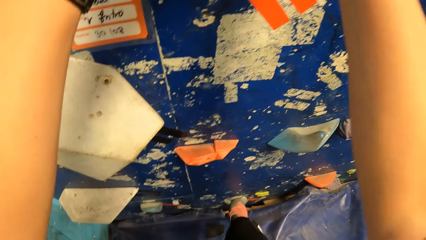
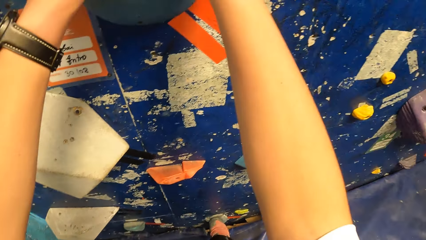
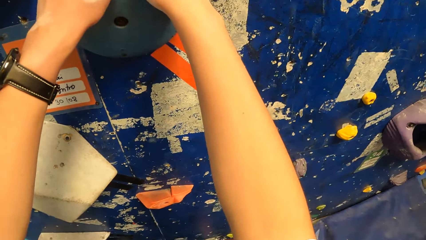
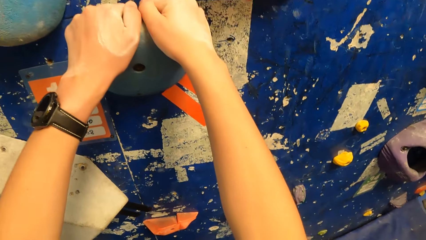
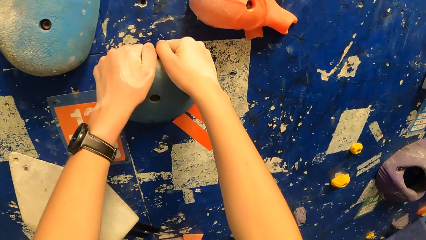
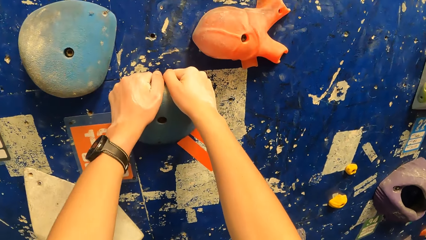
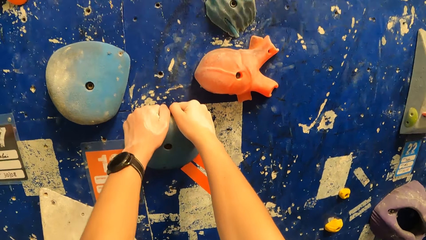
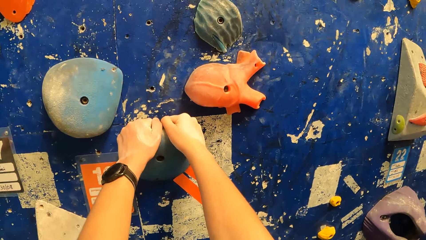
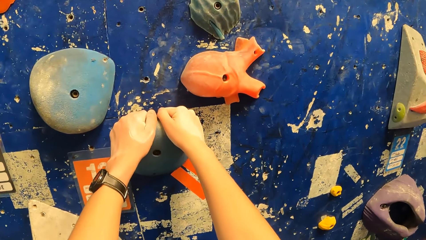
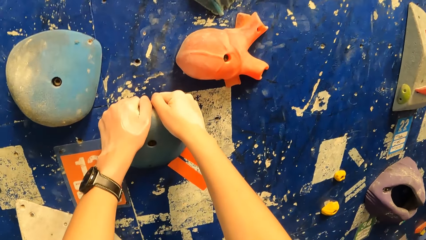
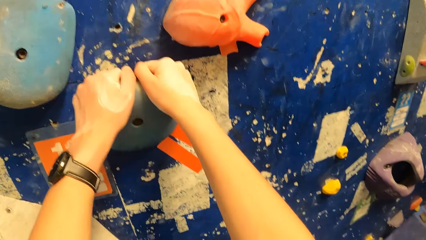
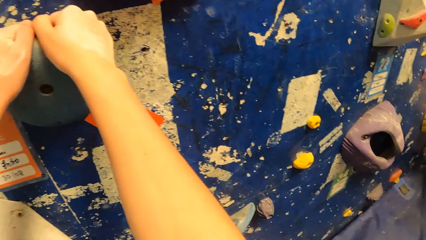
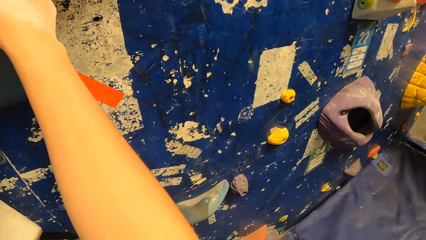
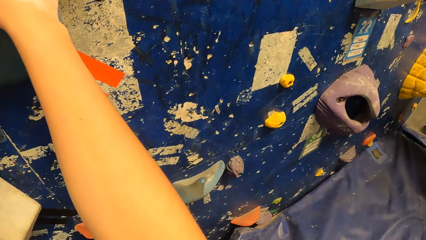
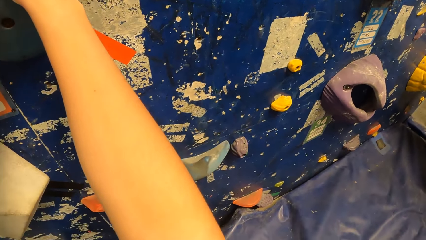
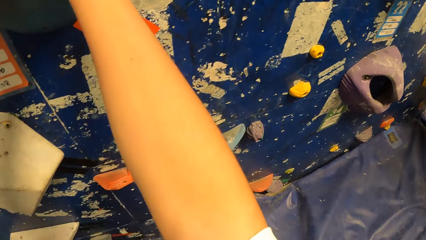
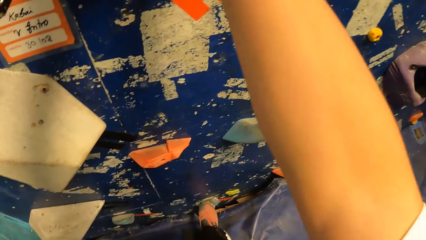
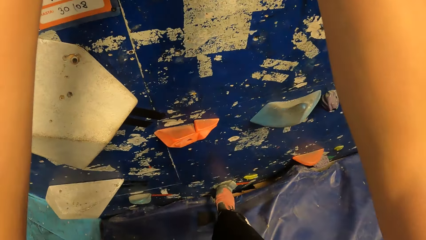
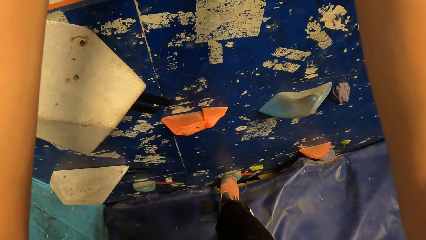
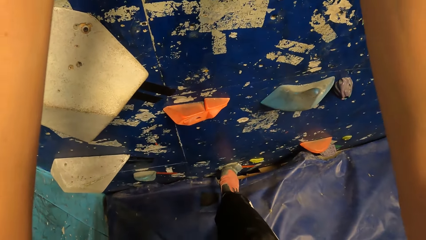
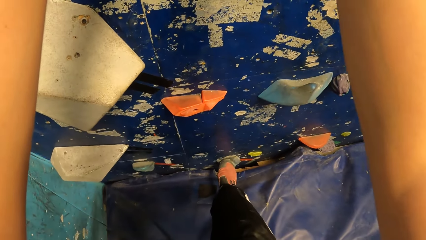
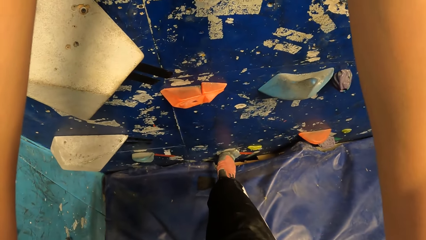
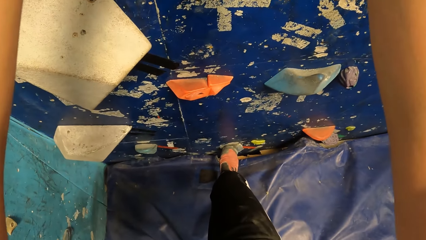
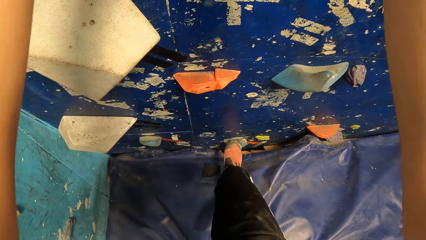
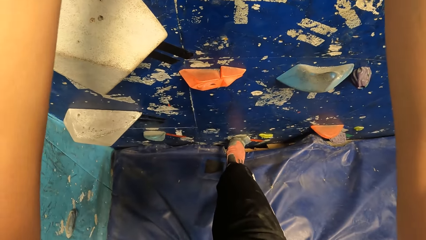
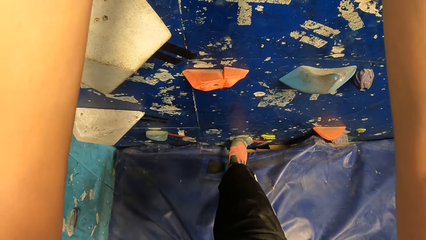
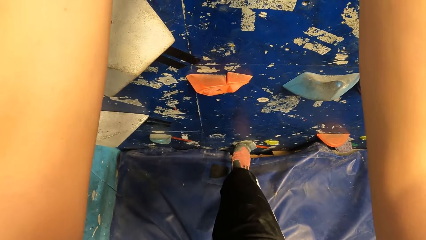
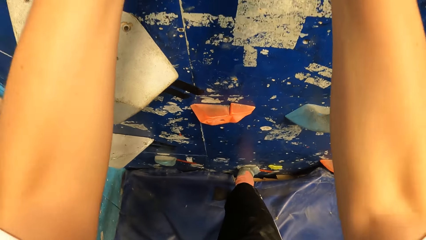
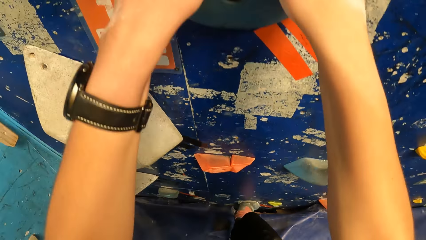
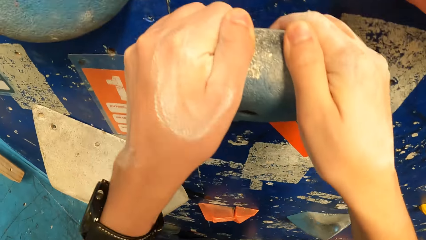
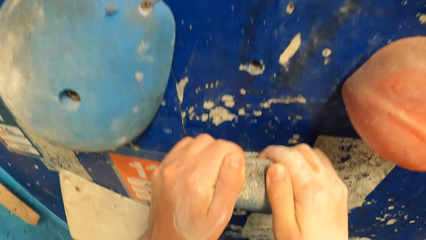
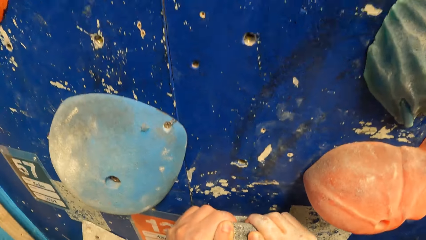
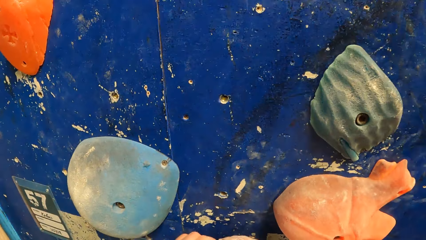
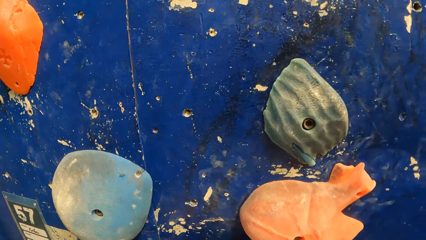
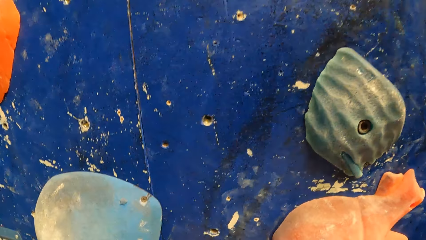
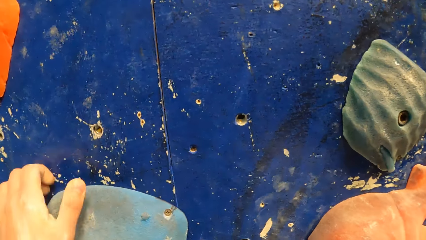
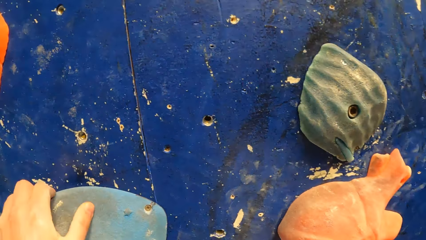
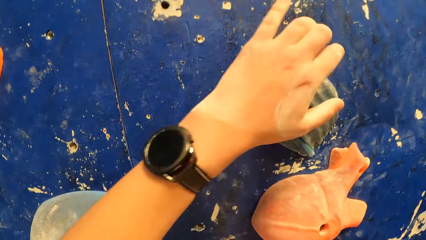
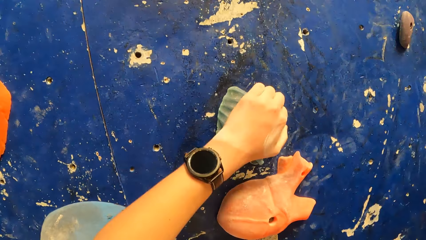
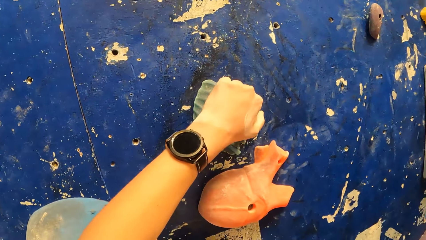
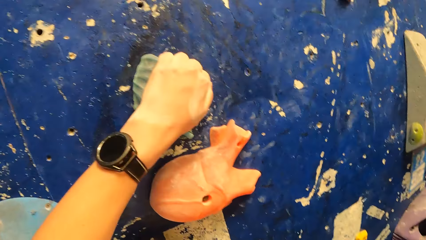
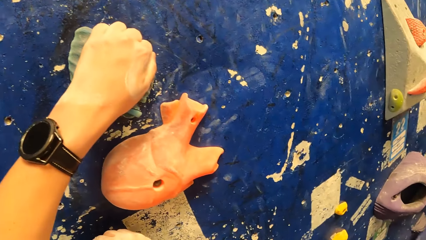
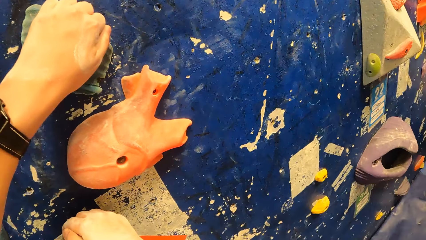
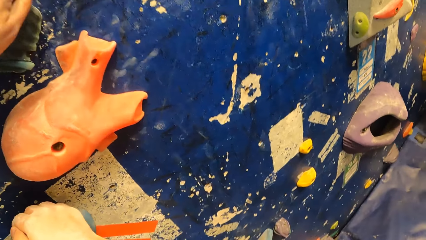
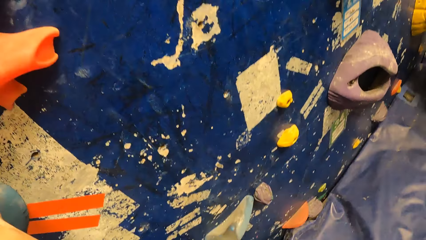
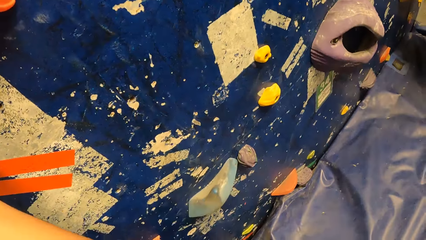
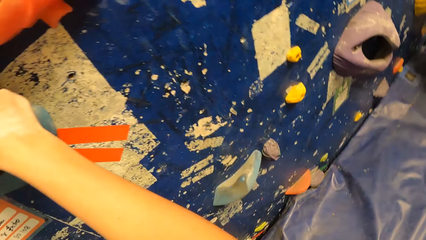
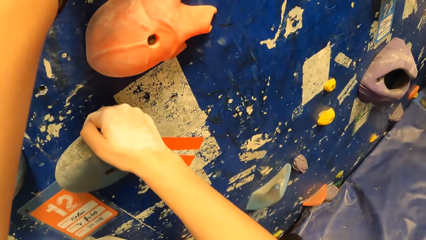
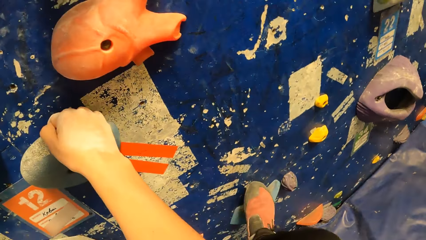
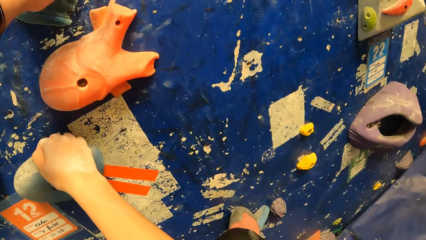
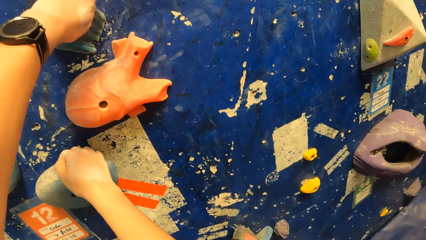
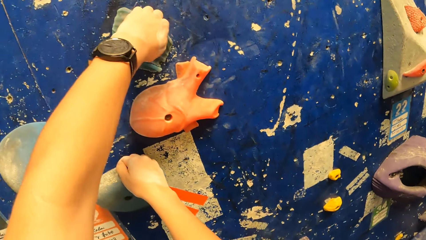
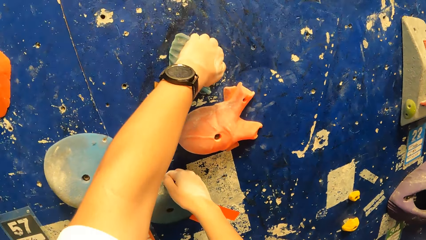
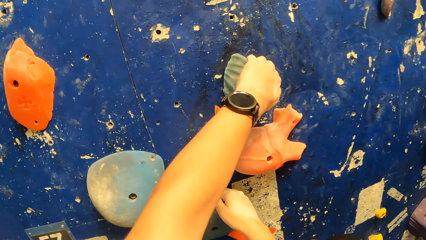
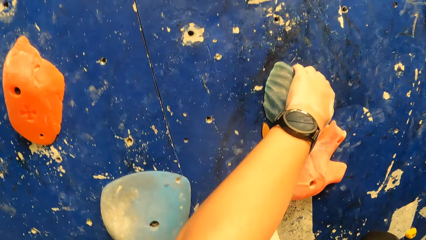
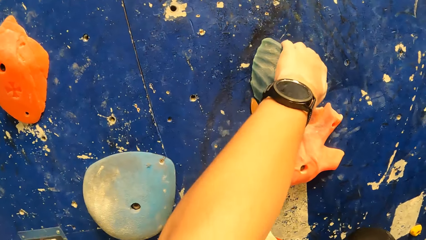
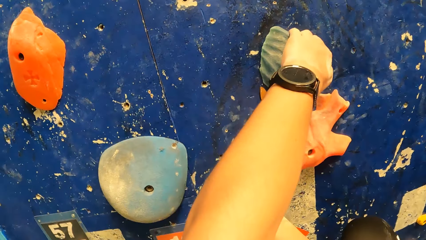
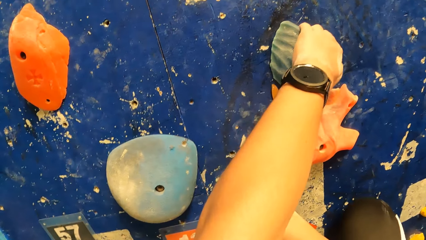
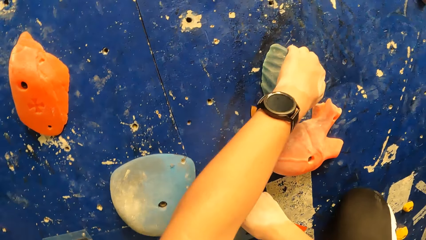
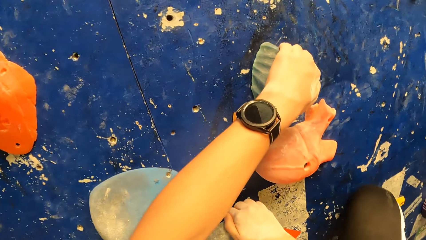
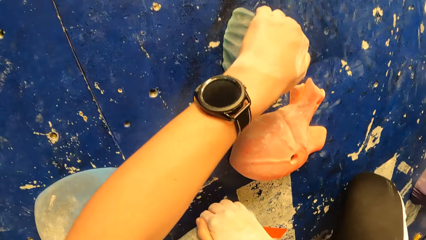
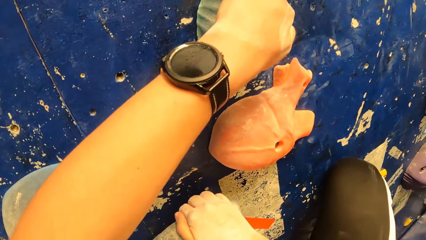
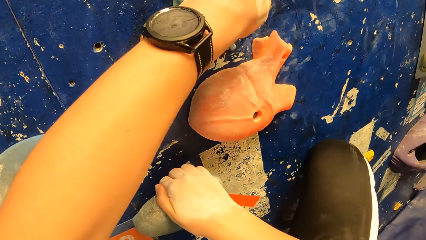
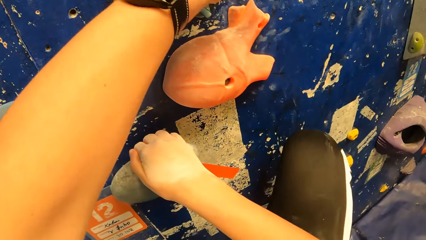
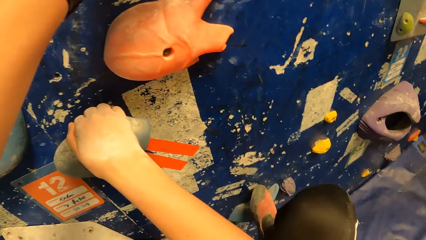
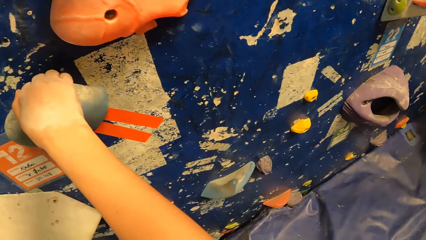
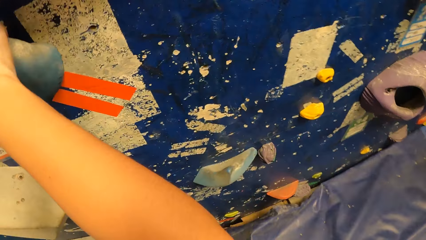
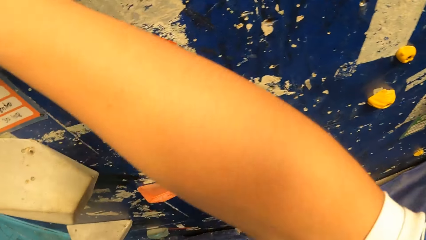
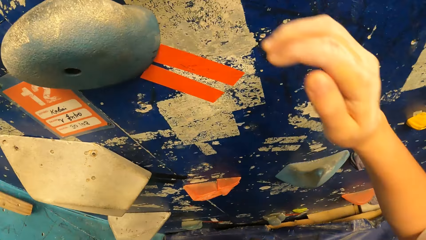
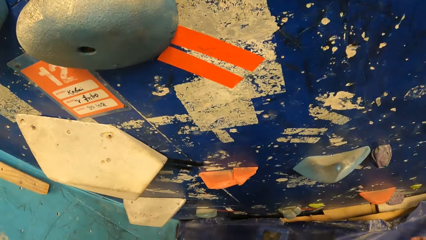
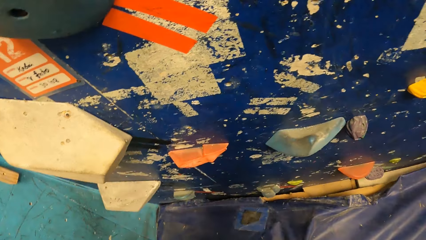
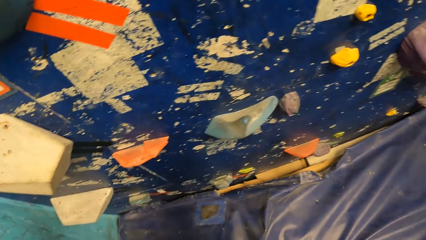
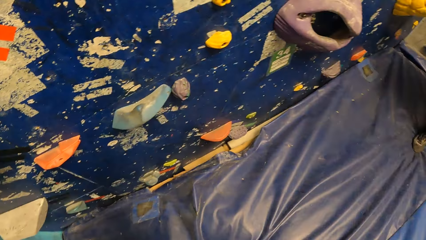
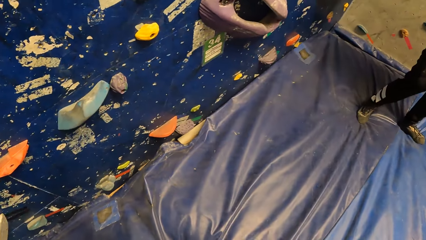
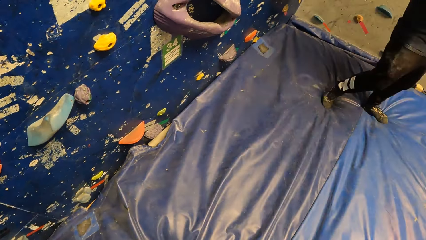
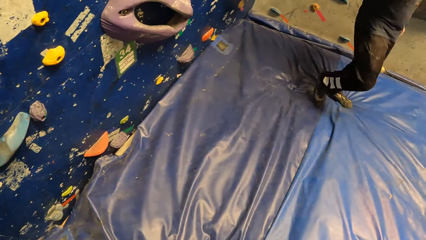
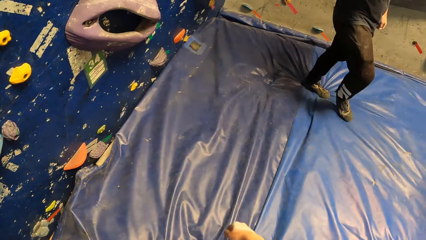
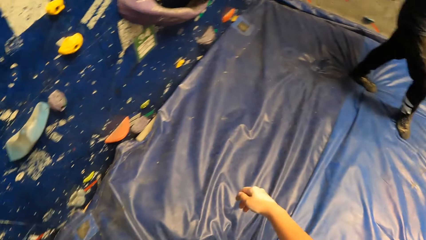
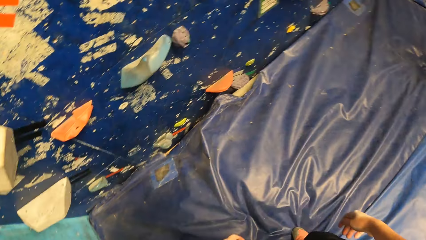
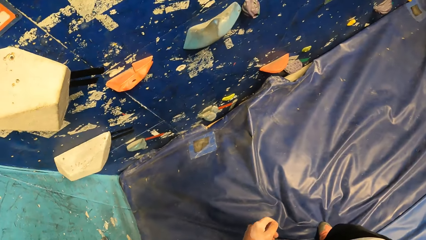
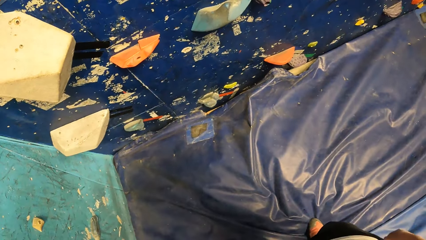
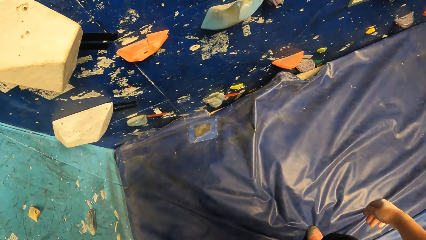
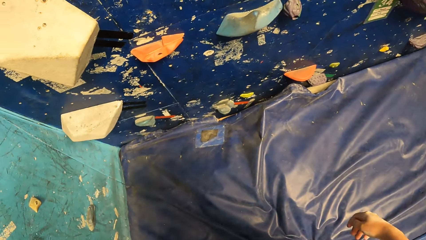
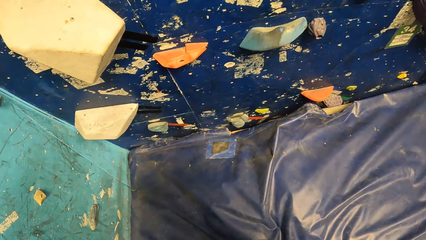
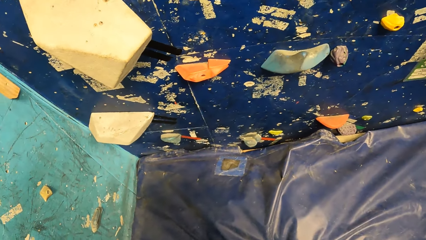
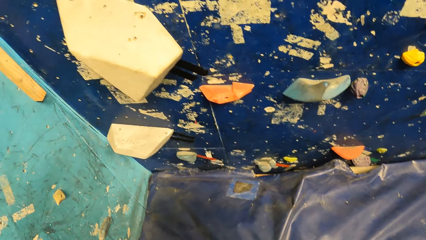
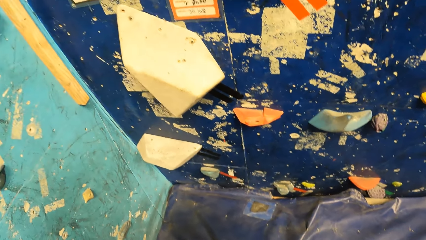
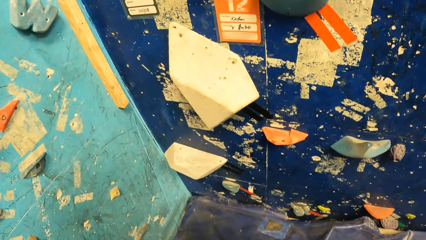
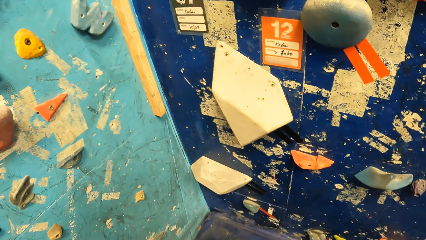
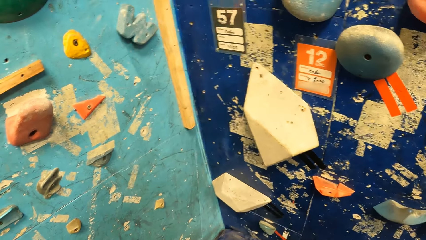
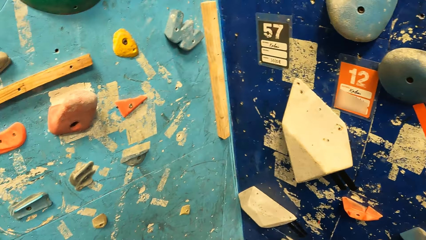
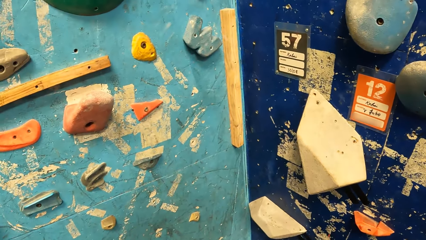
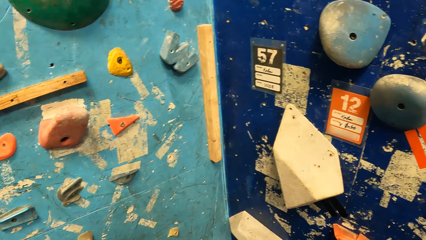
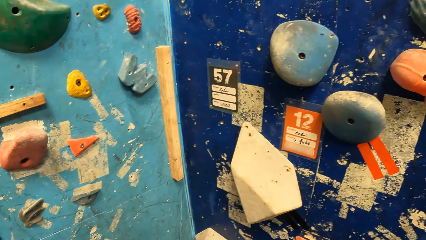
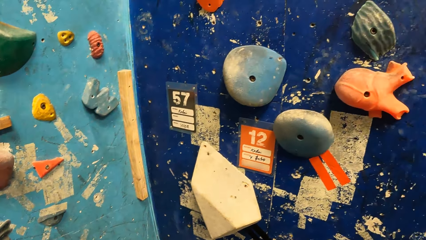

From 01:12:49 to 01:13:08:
The camera wearer steps on a boulder. They climb on the boulder. They jump from the boulder. They walk around.
